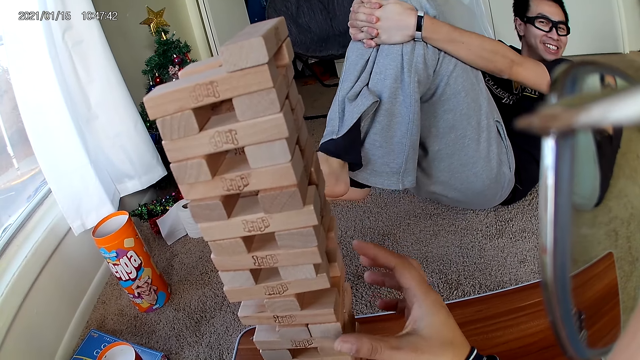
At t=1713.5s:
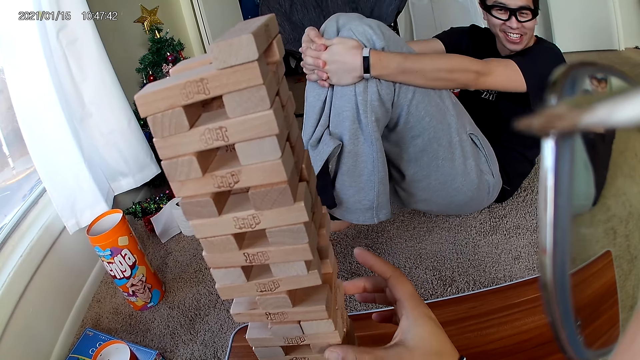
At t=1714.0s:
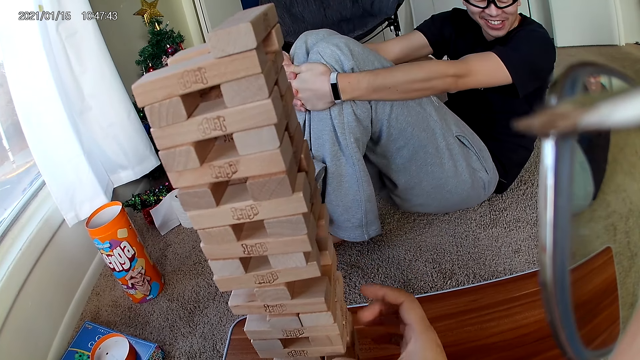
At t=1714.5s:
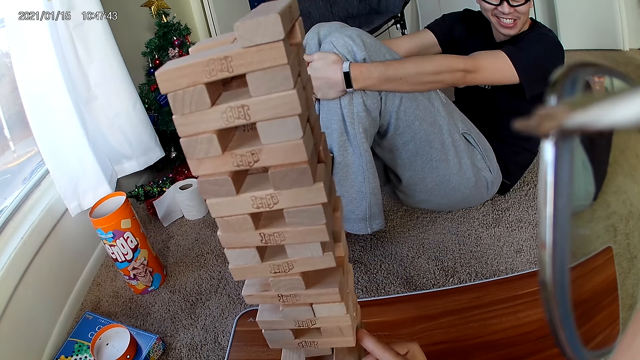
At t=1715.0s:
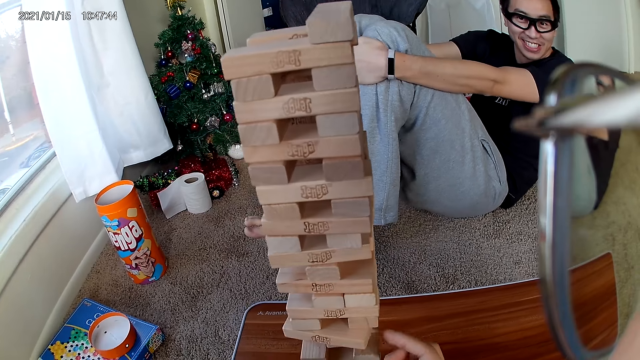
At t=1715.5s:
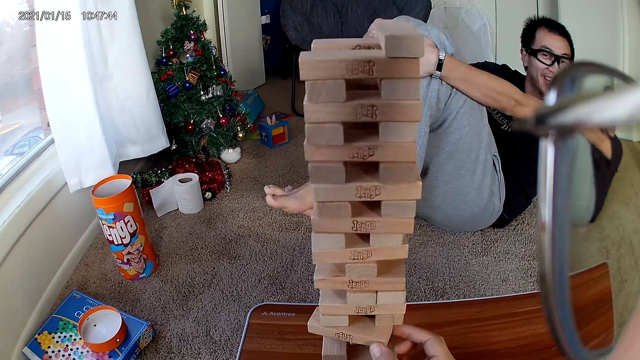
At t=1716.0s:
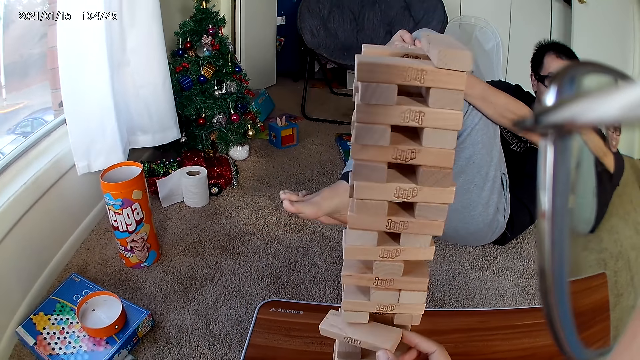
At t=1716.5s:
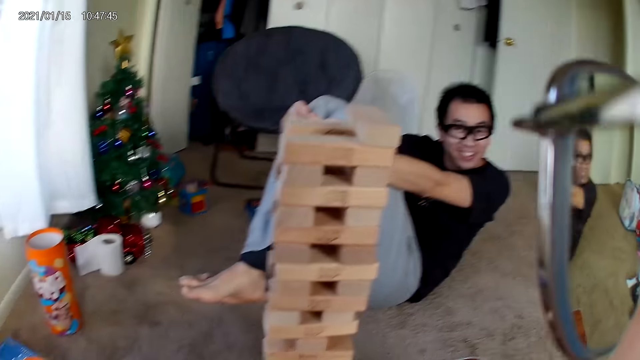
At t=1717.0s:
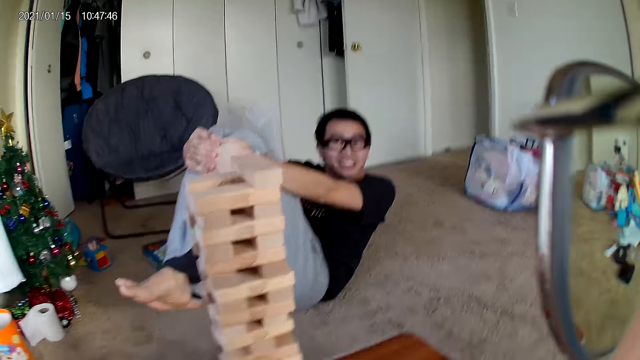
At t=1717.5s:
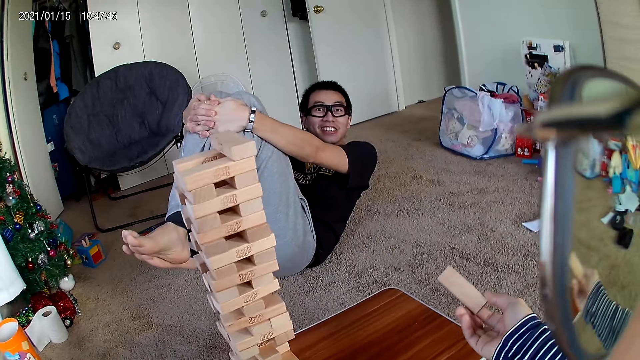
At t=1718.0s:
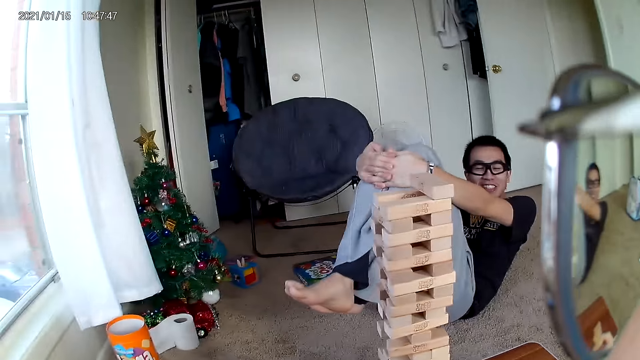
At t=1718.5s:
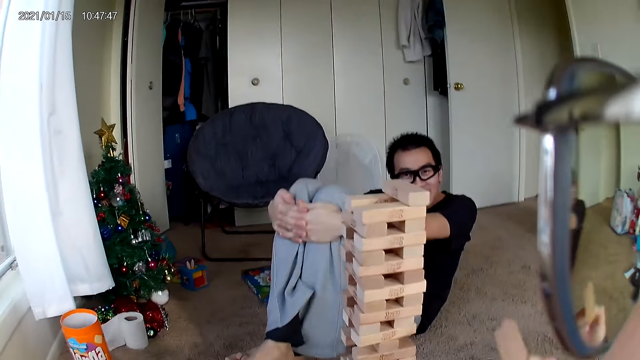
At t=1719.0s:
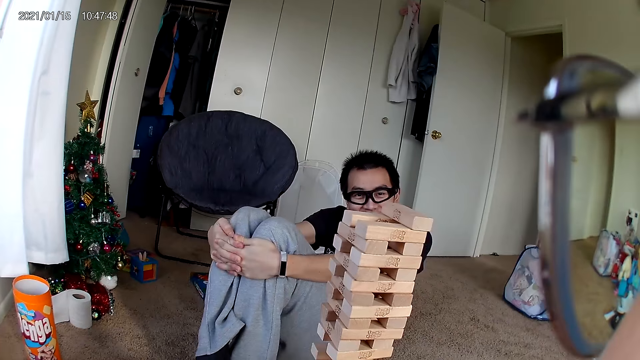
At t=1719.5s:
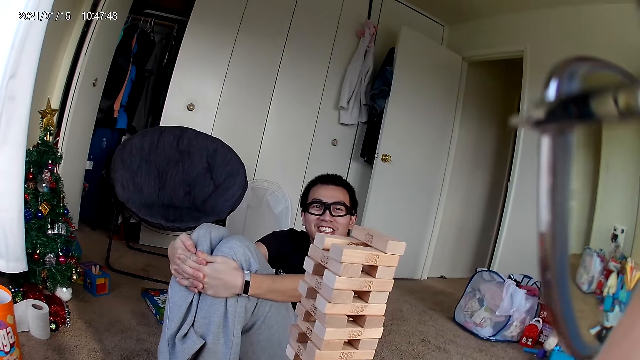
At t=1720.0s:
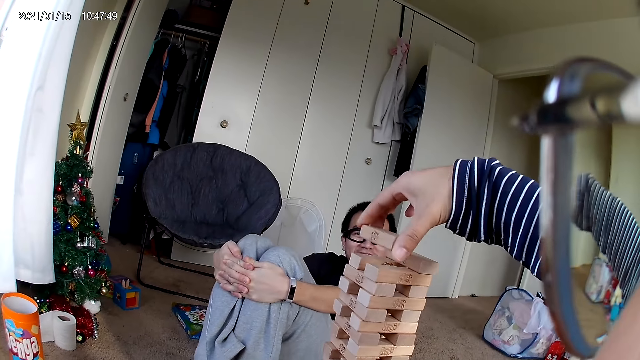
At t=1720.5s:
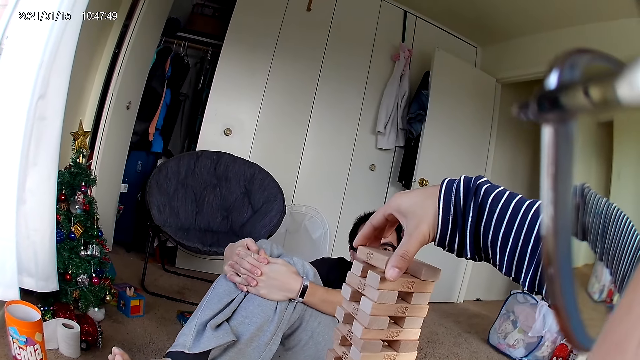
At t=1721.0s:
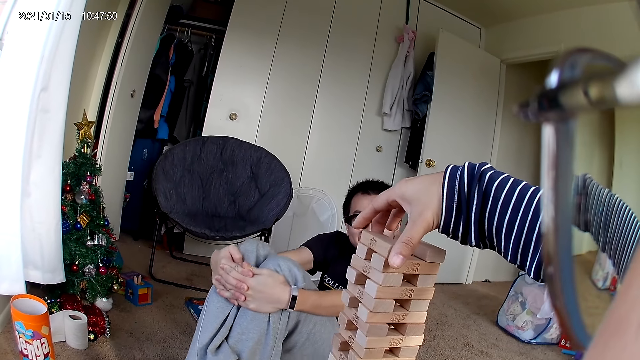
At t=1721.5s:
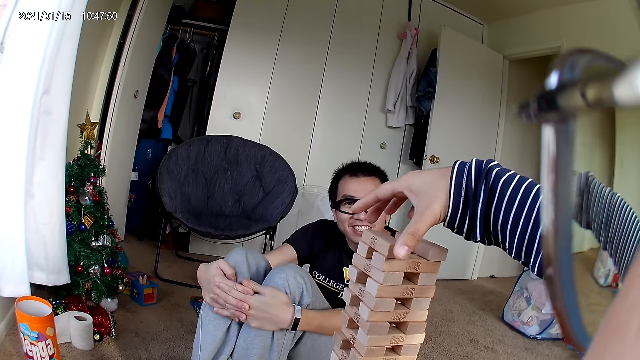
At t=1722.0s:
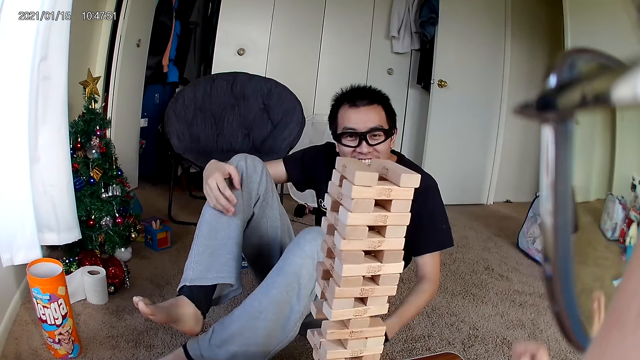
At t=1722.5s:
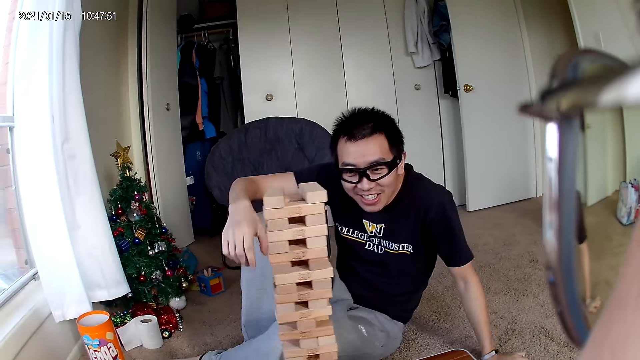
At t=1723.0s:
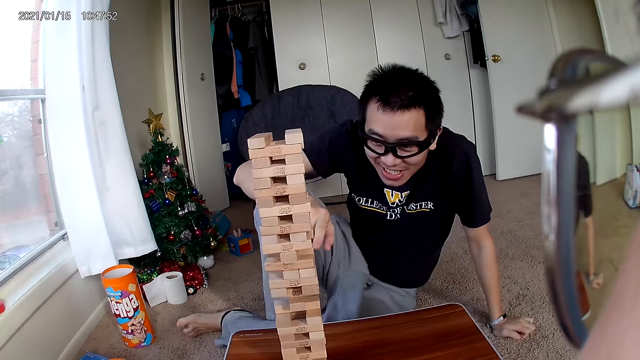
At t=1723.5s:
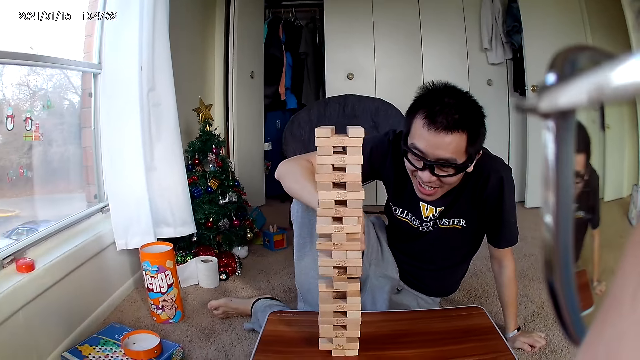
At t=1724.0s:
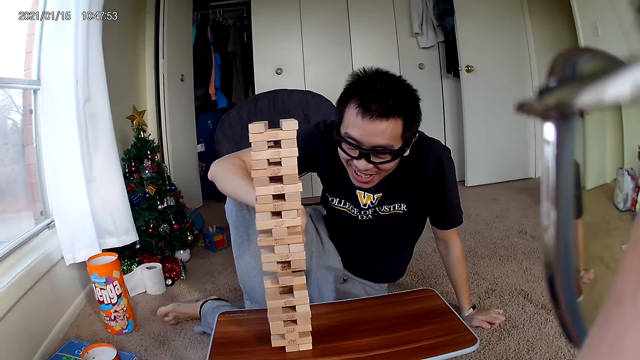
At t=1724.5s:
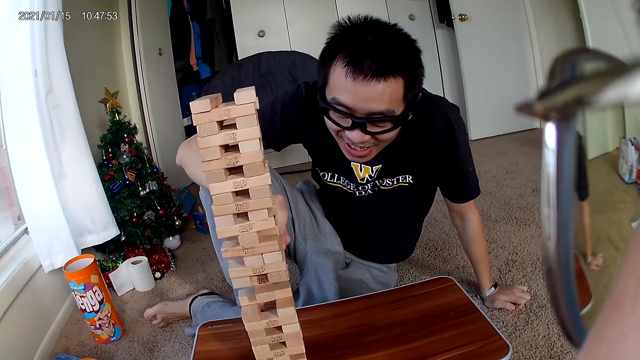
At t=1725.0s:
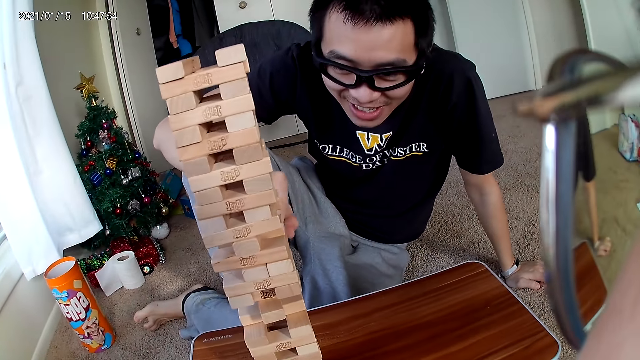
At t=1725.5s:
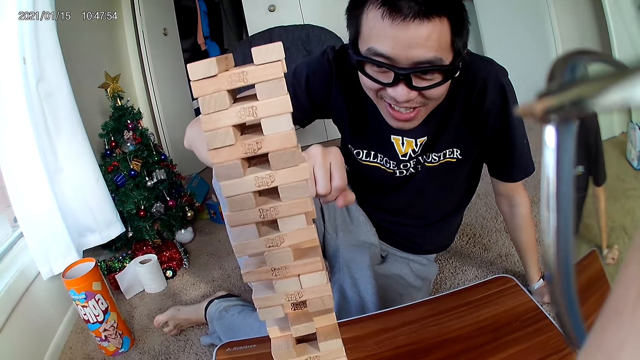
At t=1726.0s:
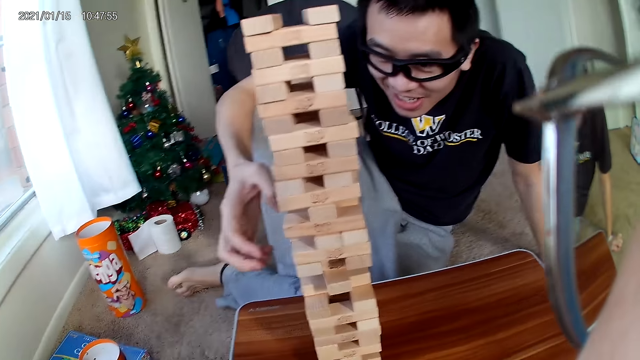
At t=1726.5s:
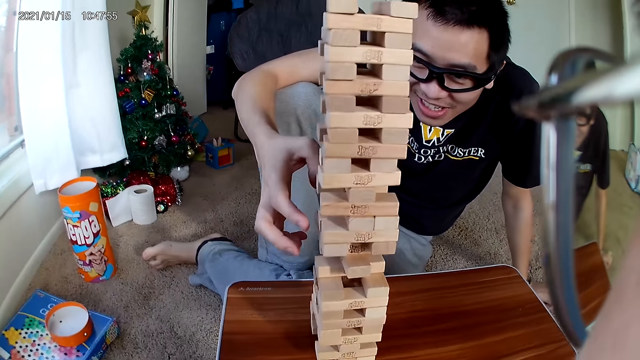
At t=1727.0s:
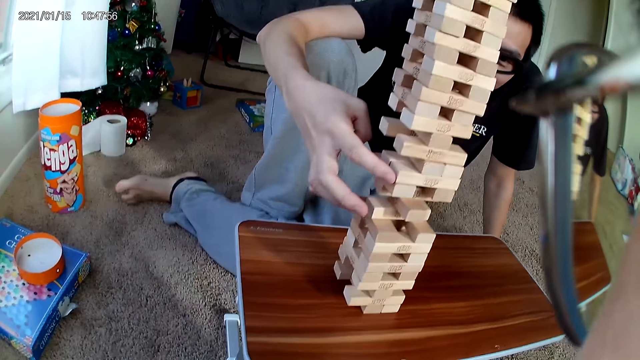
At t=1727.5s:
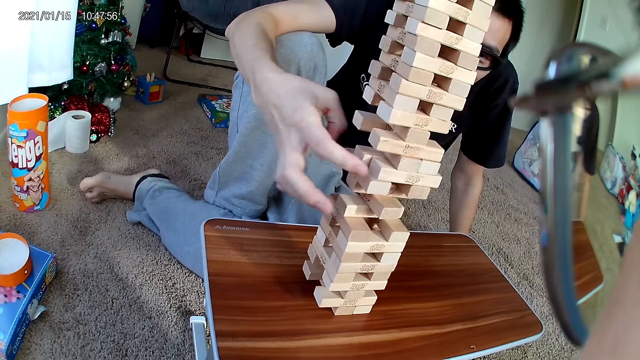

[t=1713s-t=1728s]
The camera wearer removes a piece from the wooden puzzle with her right hand. She interacts with the man. She looks around. She puts the piece on the wooden puzzle. The man touches the wooden puzzle with his right hand. He removes a block from the castle.

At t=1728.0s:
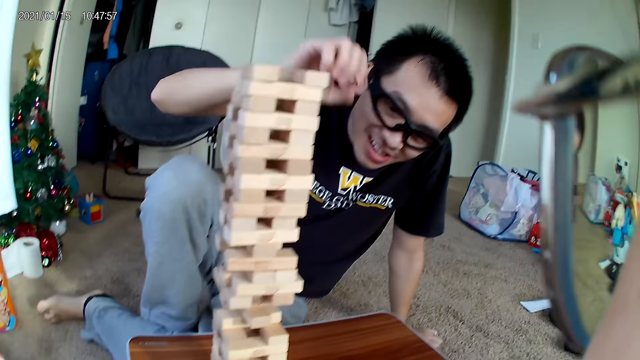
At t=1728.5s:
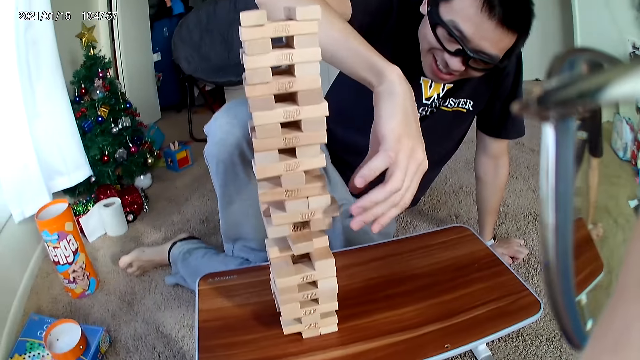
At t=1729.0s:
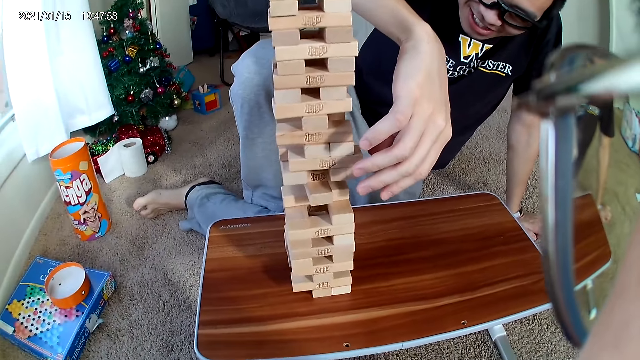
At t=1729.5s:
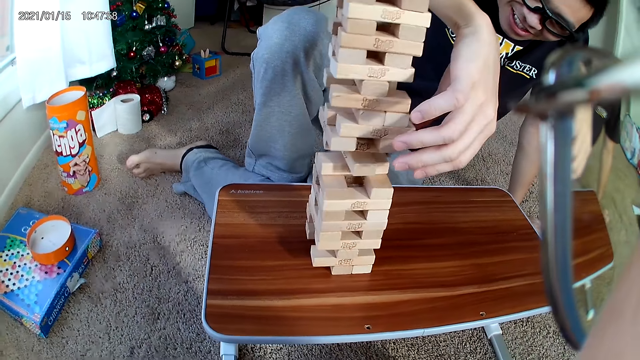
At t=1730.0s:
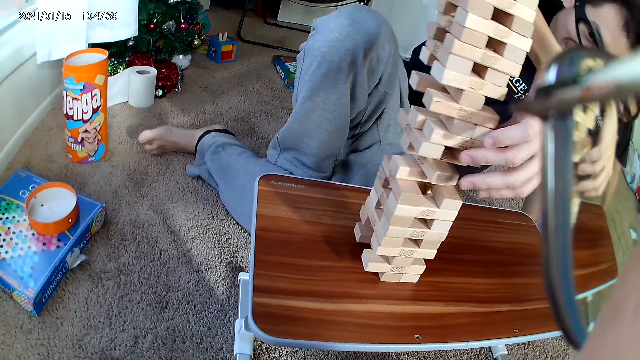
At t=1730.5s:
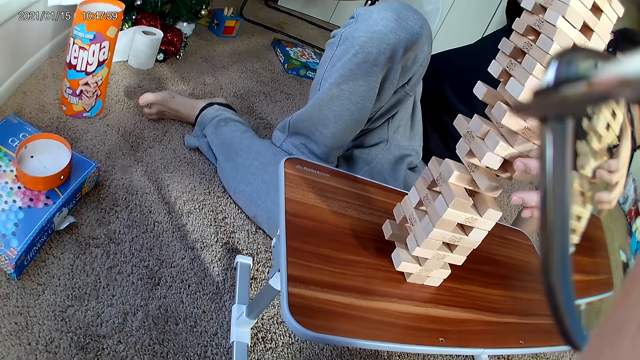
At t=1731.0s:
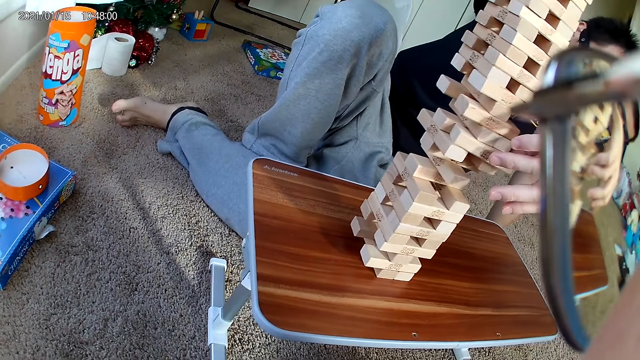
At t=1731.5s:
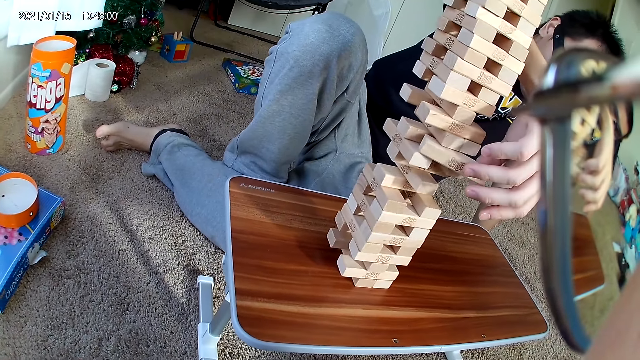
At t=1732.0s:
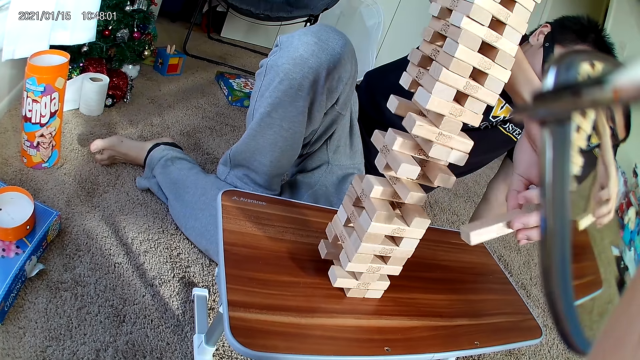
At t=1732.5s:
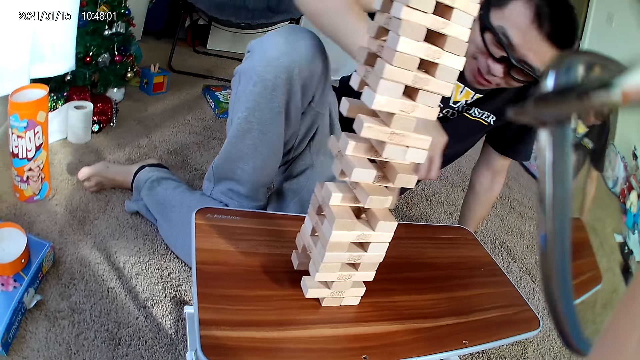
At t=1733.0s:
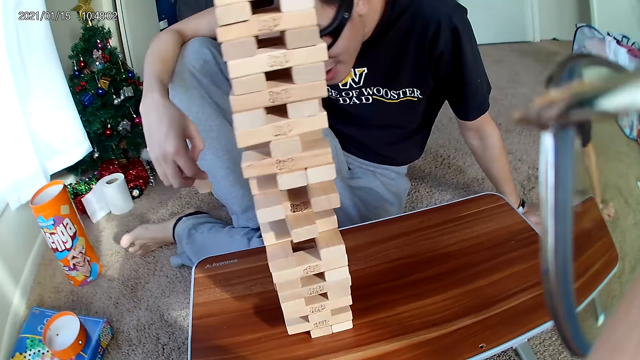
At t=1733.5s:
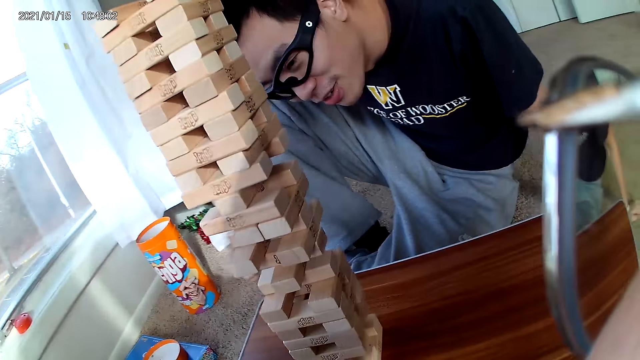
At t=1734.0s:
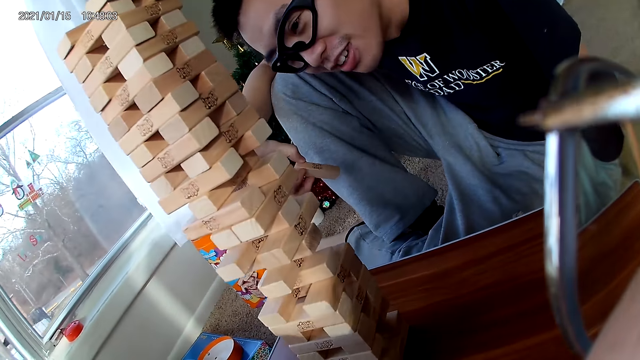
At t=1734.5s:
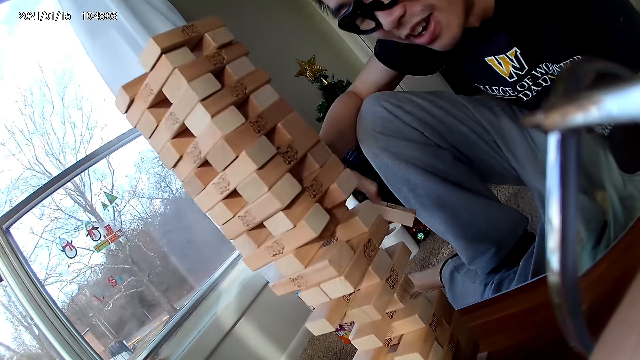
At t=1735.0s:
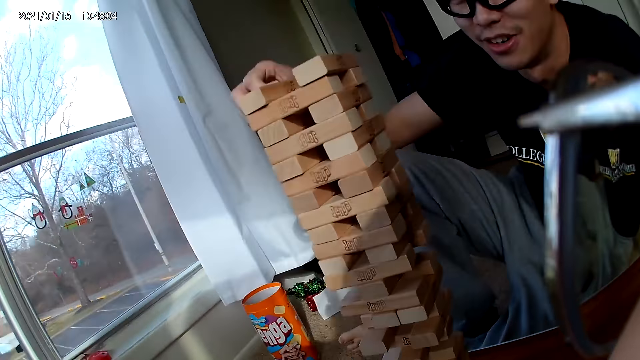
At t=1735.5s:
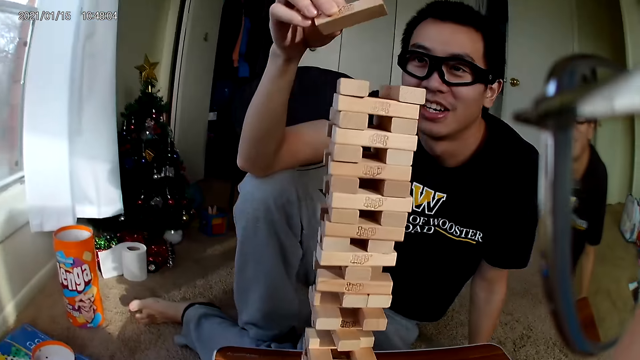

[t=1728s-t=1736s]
The man removes a piece from the wooden puzzle.
